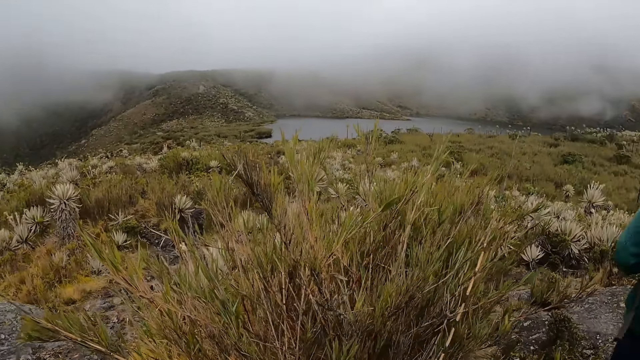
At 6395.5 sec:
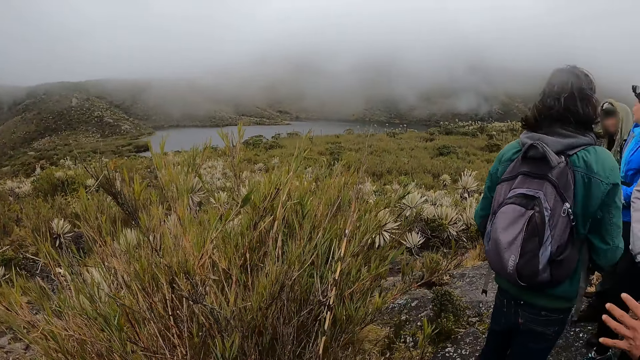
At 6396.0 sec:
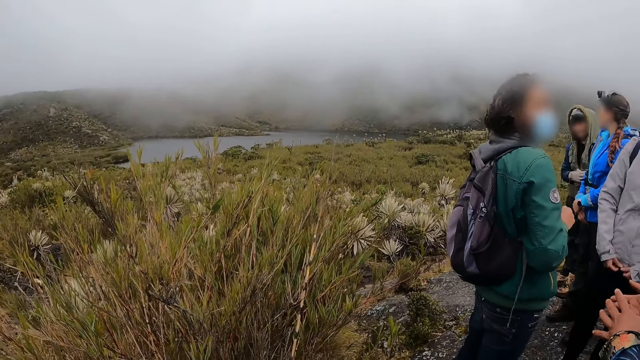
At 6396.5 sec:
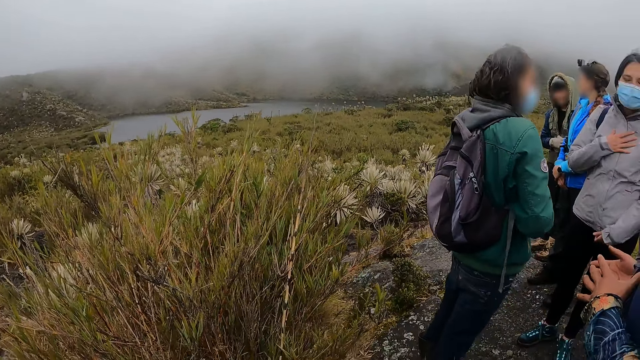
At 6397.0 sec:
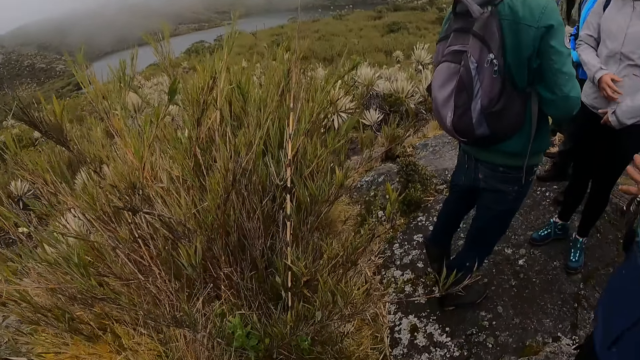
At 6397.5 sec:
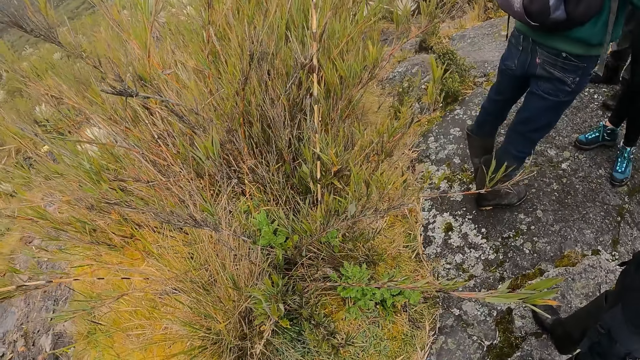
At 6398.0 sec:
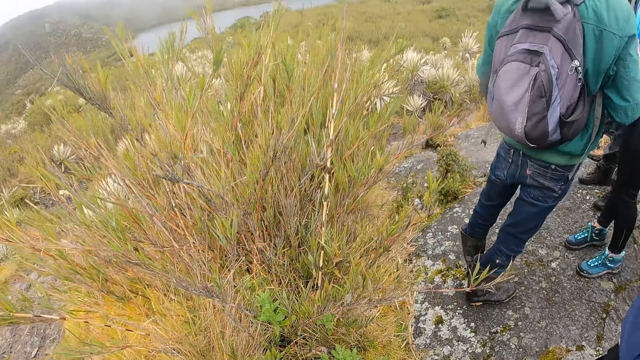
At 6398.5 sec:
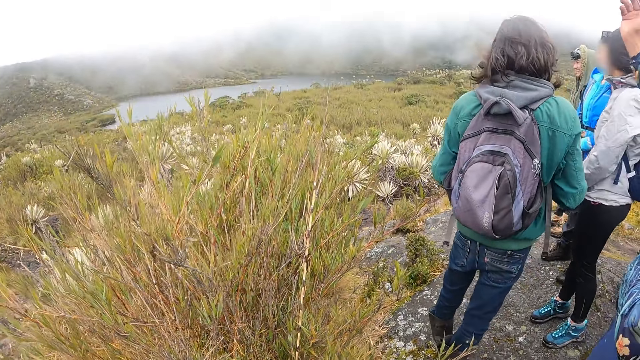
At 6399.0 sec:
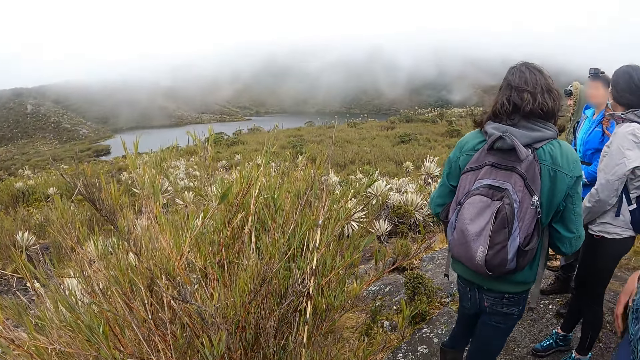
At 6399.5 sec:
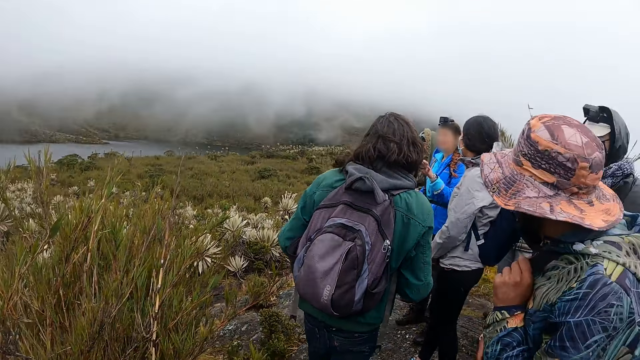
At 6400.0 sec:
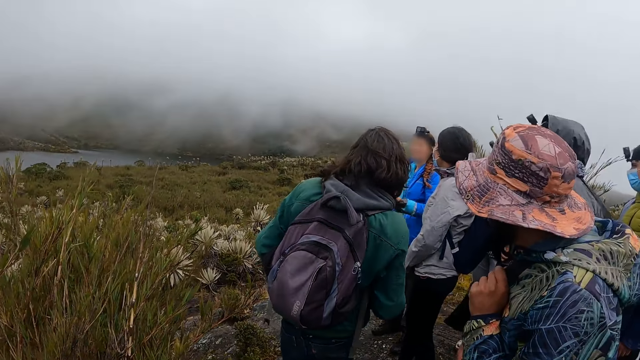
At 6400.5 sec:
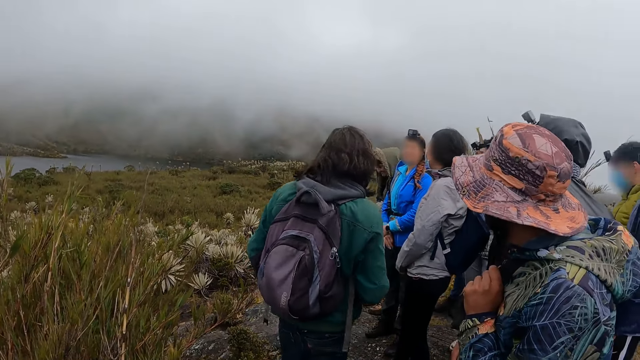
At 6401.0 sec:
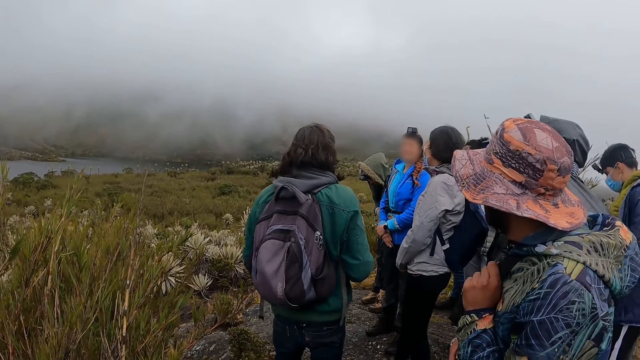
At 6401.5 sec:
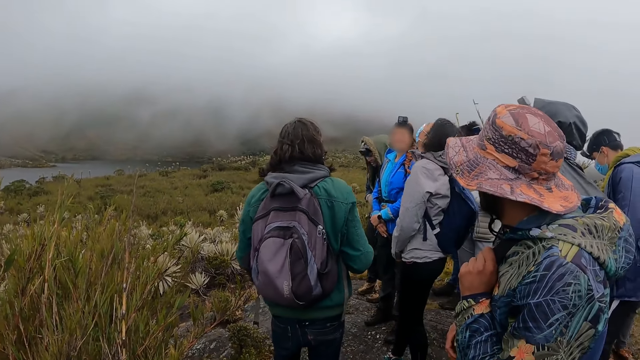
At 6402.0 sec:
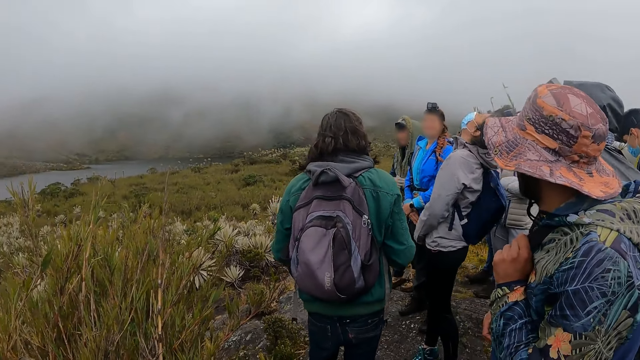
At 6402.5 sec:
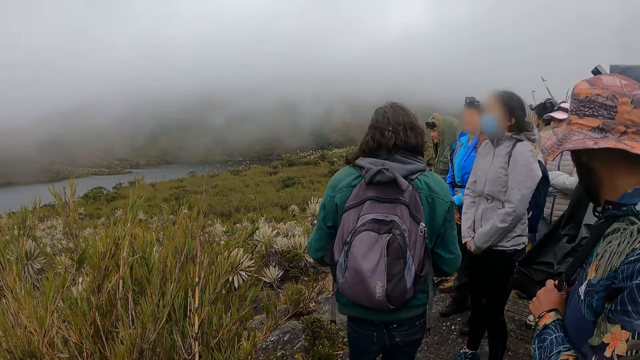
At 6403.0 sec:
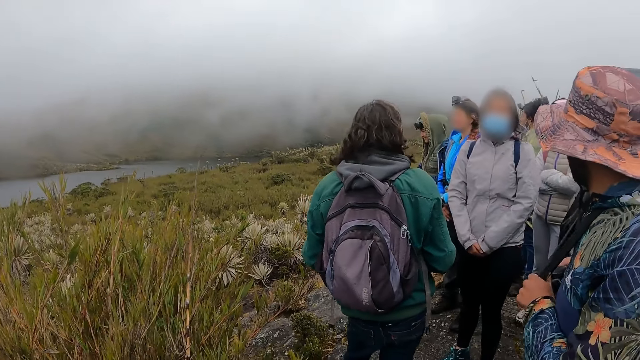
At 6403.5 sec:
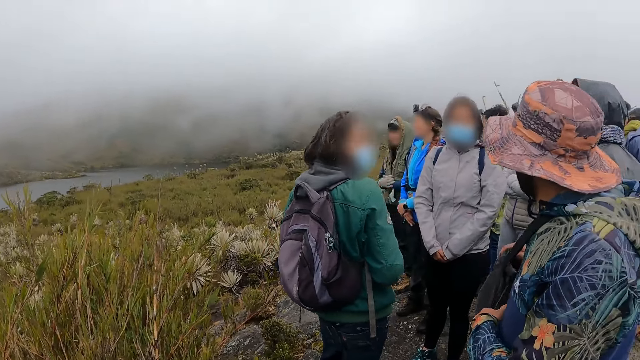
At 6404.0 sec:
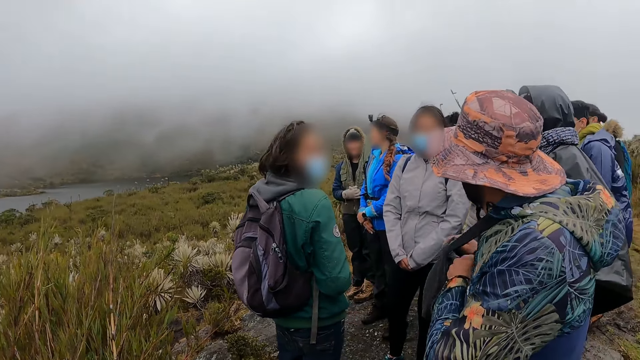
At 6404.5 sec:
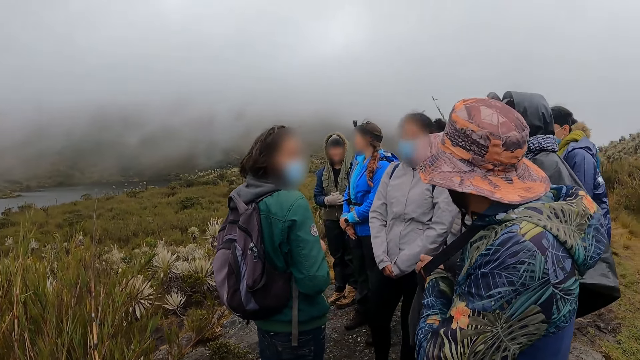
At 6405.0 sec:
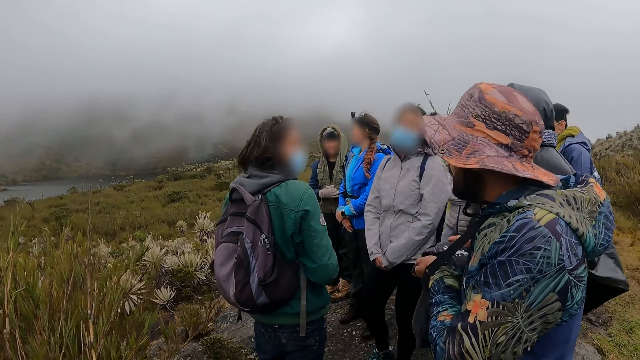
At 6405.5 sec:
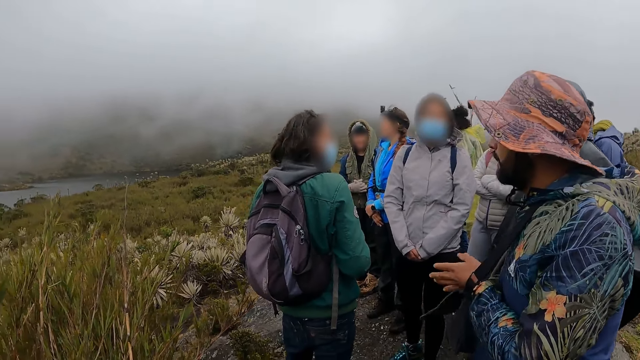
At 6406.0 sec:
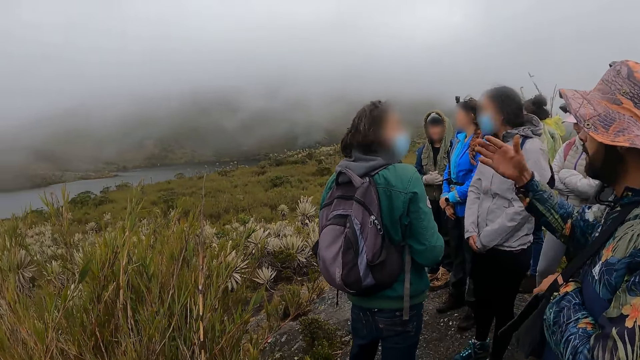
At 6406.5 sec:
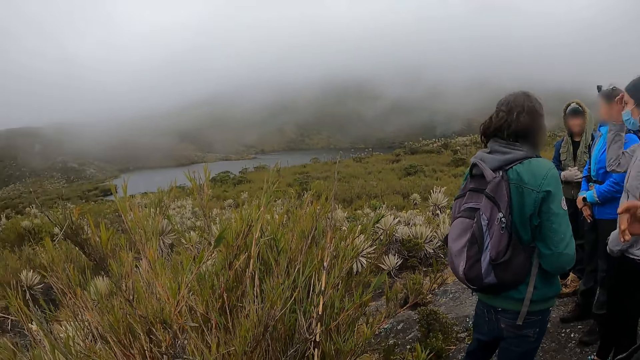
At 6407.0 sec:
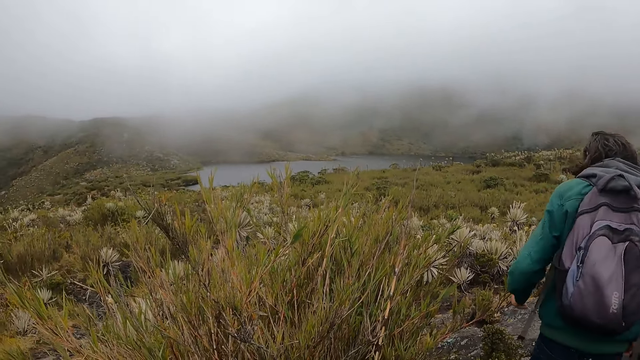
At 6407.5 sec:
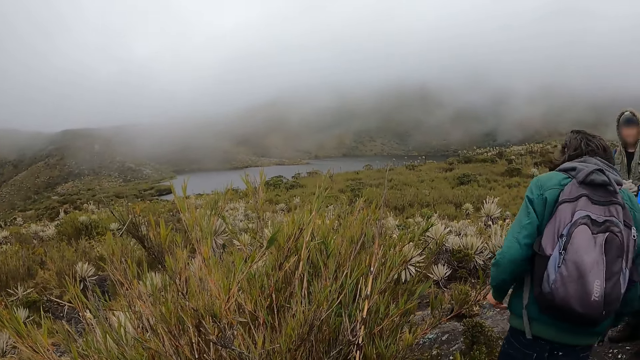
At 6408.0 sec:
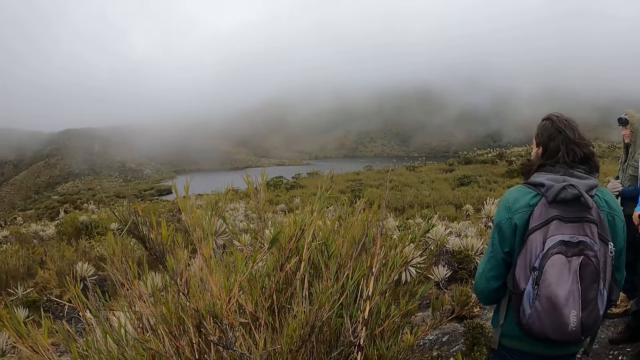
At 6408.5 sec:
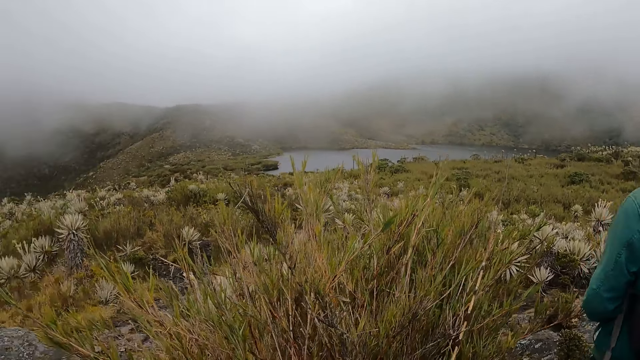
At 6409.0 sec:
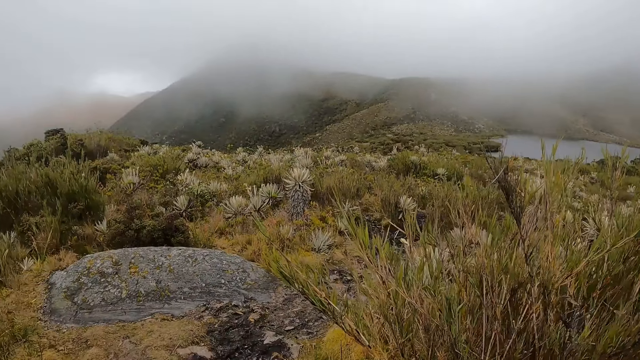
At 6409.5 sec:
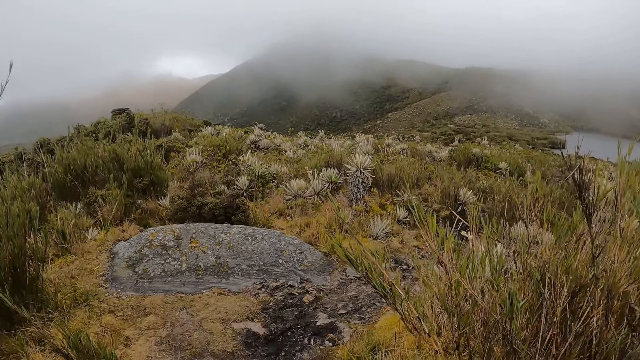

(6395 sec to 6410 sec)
A person moves the hand together. Another person moves the hand on the chest. The first person moves the hand up. The other person points at the mountain and moves the head down. The first person closes the bag and points at the mountain.

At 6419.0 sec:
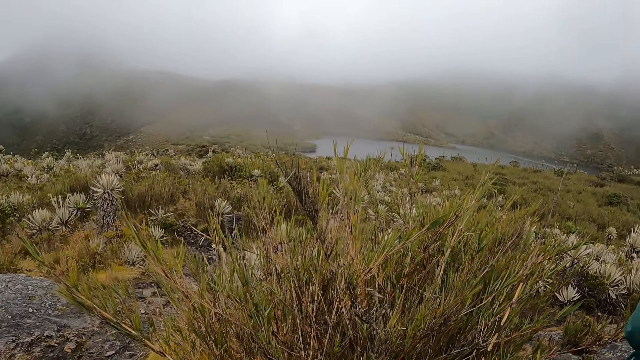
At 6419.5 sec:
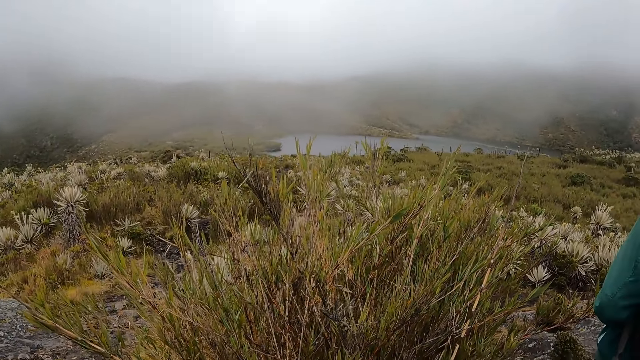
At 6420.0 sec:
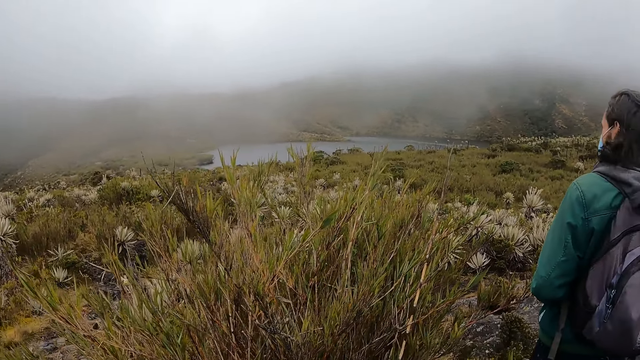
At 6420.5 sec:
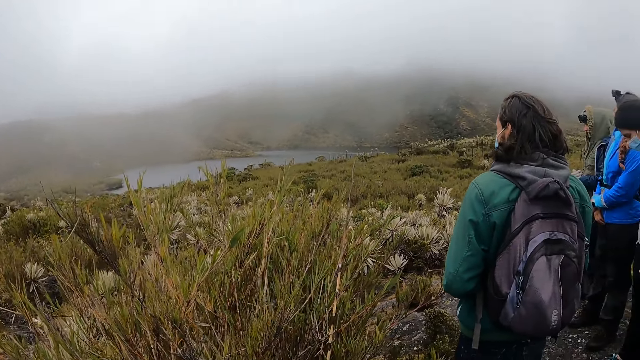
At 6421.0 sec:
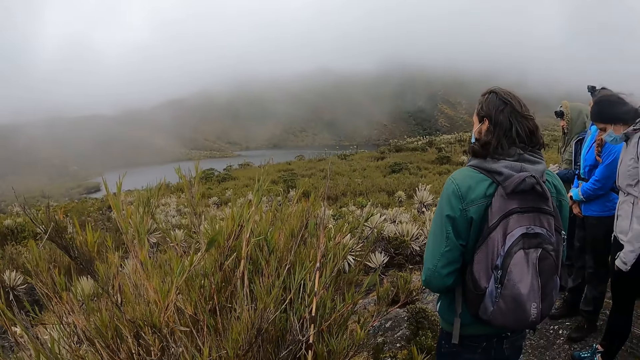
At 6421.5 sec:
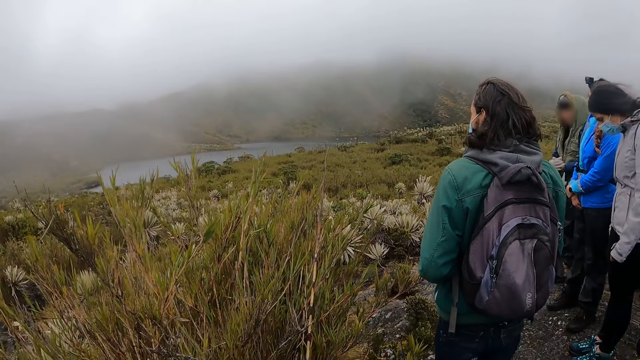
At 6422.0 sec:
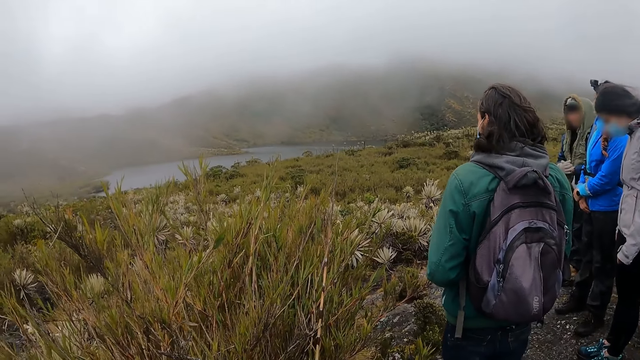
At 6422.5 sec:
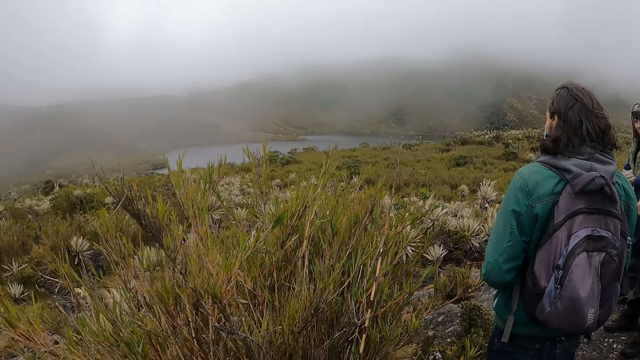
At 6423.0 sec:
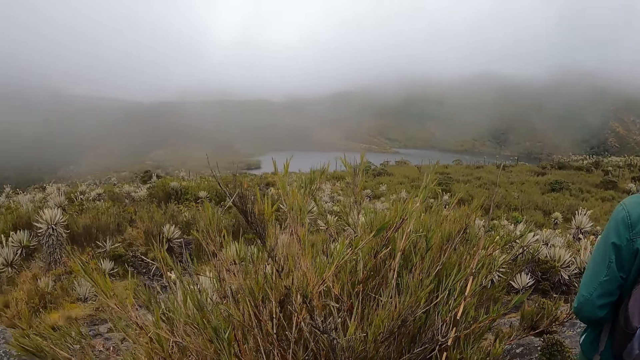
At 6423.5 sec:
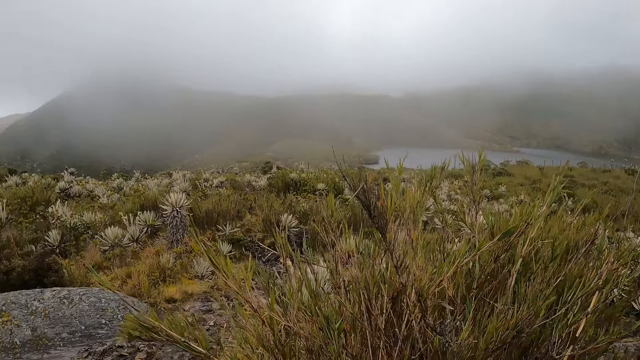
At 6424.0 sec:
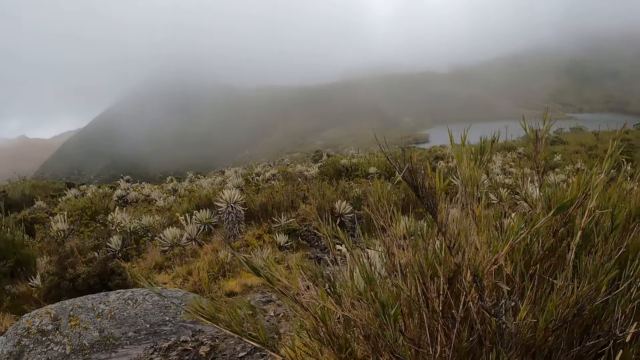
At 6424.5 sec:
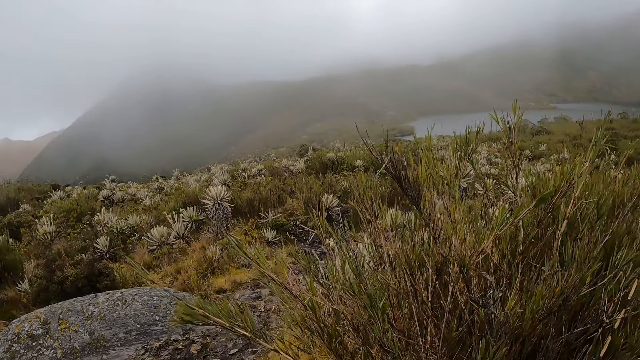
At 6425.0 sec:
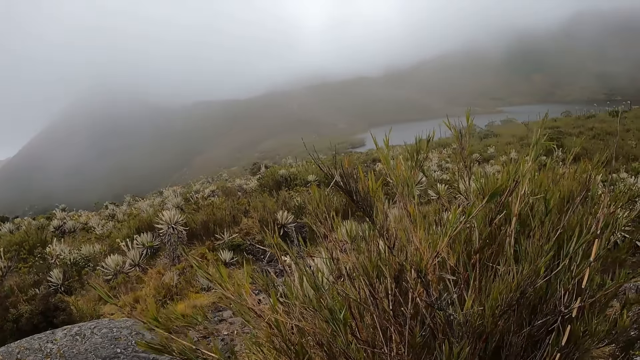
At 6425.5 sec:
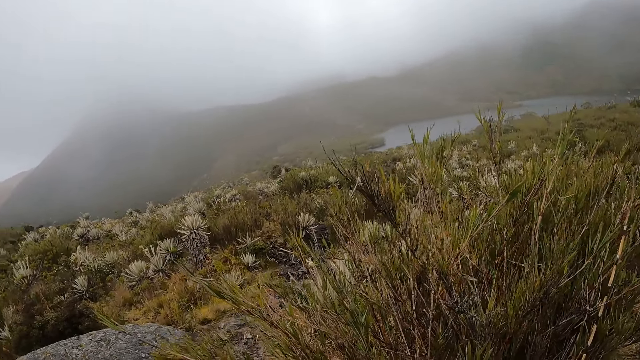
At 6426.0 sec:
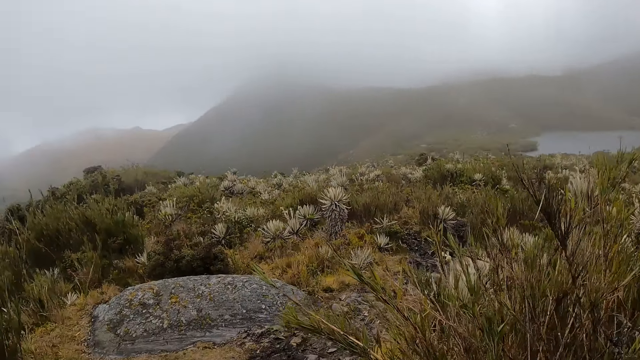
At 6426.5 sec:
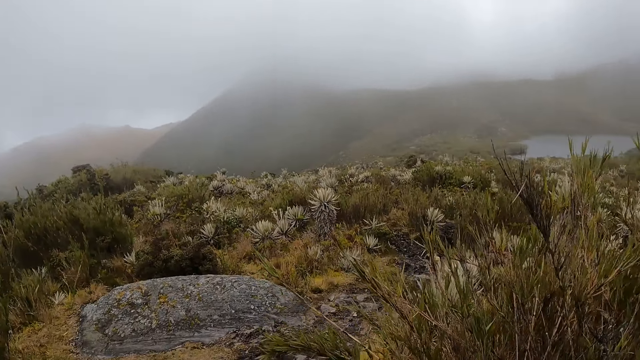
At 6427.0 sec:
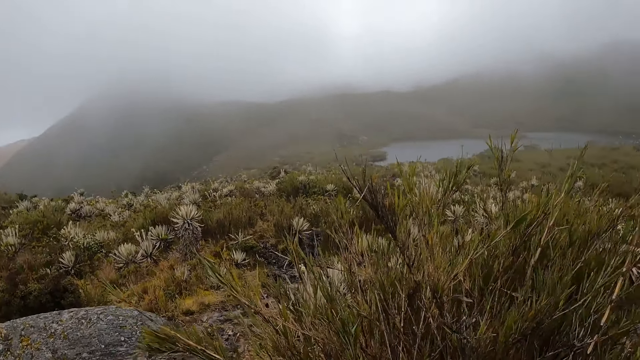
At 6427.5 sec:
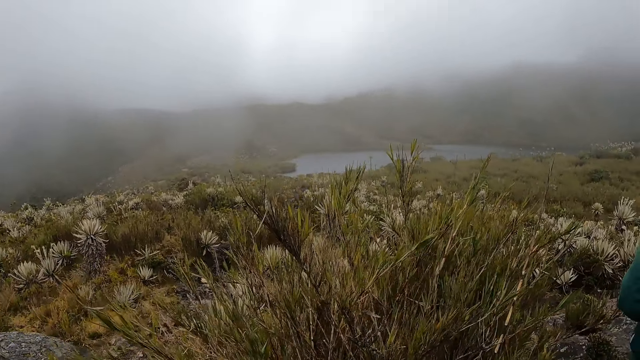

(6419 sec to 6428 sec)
The camera wearer moves the hand and stares at the mountain.
